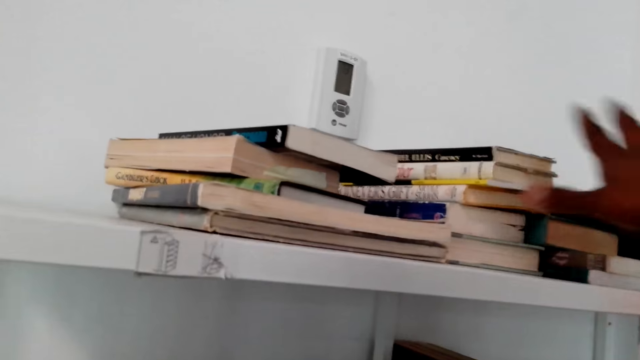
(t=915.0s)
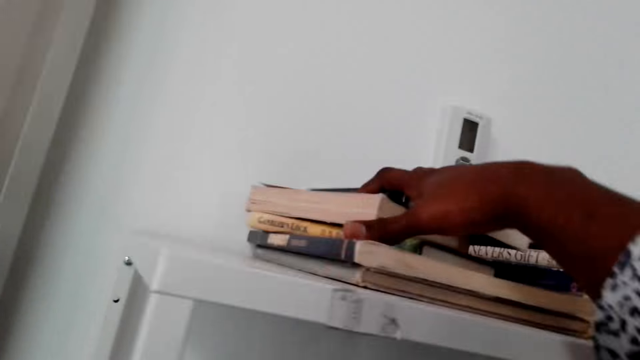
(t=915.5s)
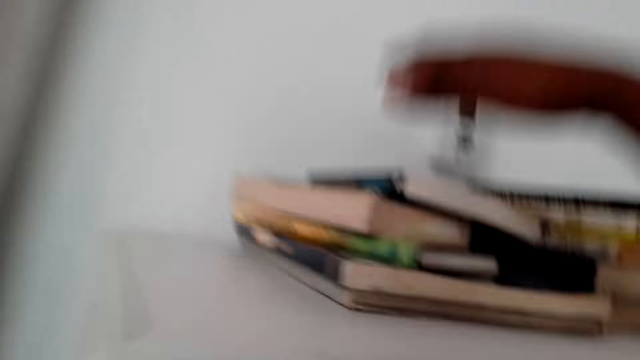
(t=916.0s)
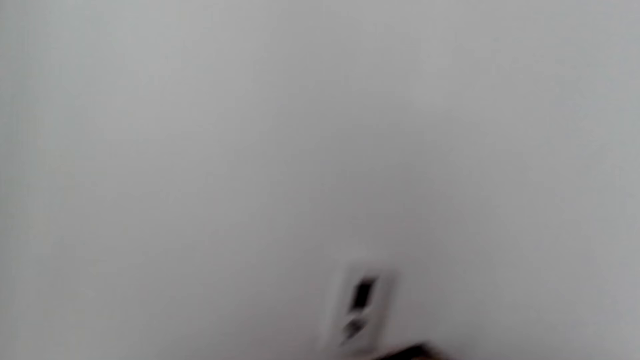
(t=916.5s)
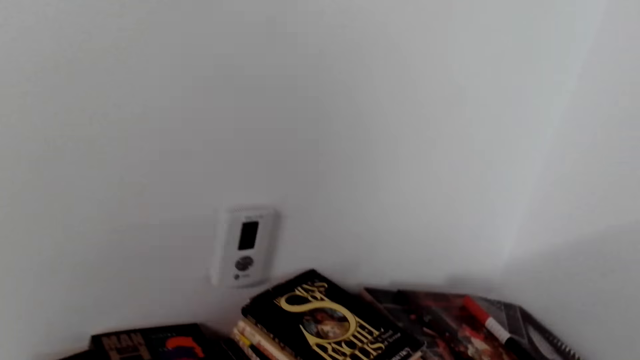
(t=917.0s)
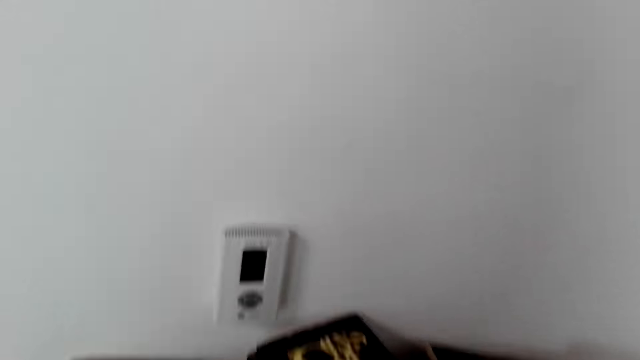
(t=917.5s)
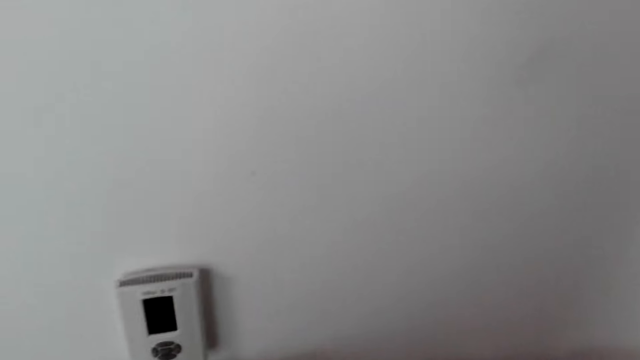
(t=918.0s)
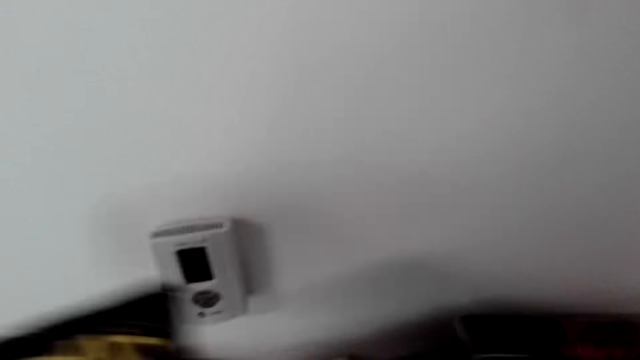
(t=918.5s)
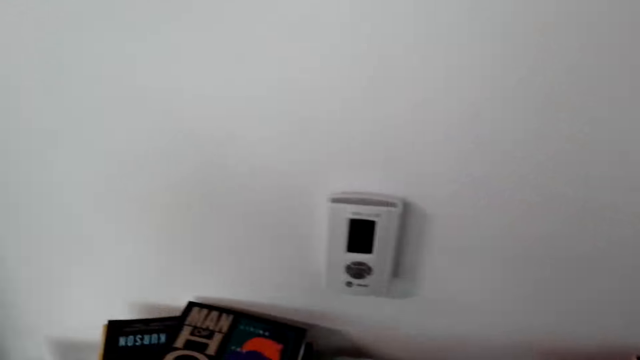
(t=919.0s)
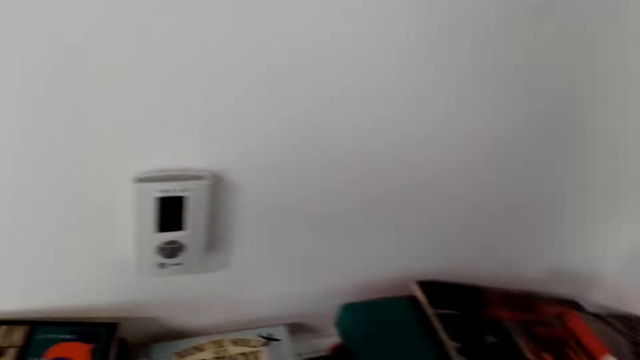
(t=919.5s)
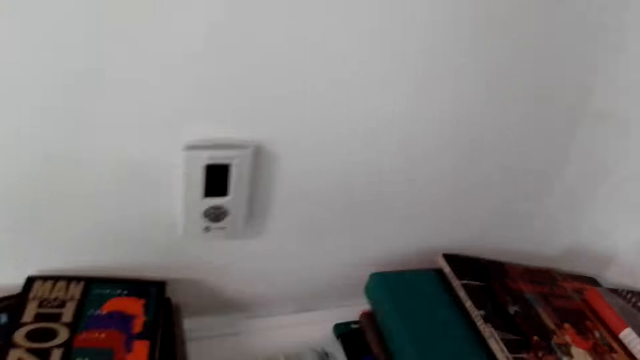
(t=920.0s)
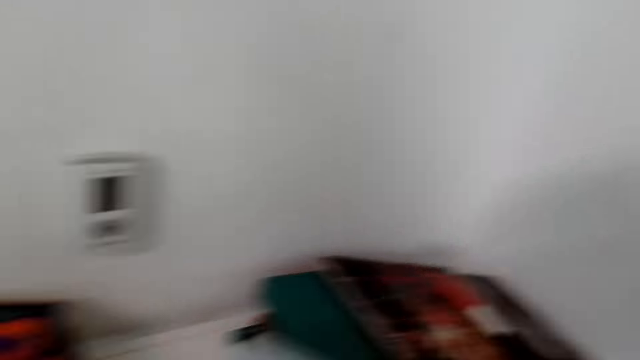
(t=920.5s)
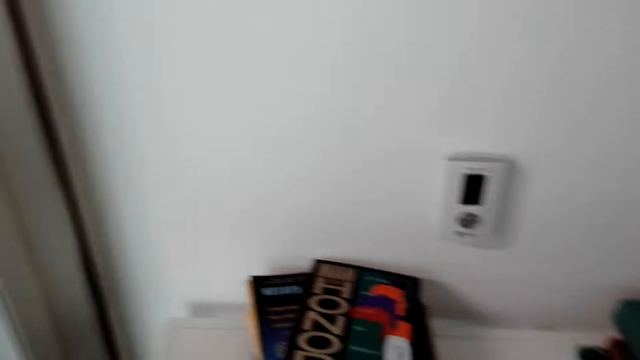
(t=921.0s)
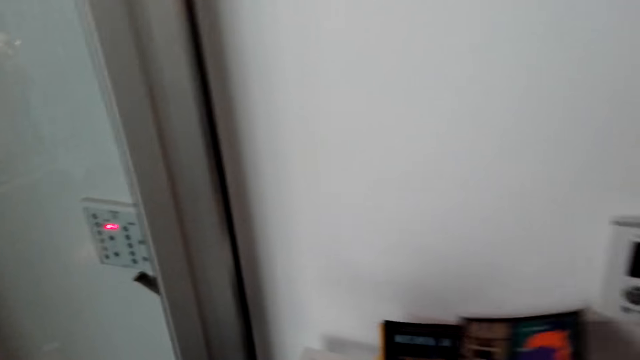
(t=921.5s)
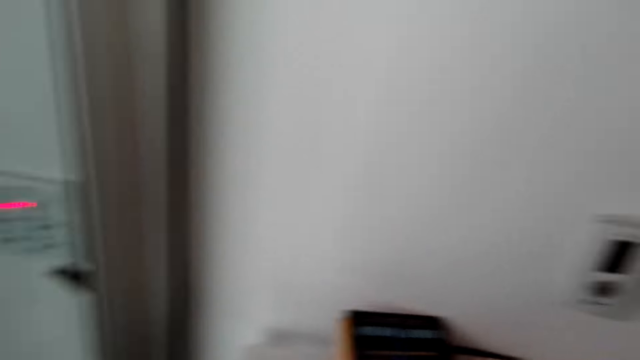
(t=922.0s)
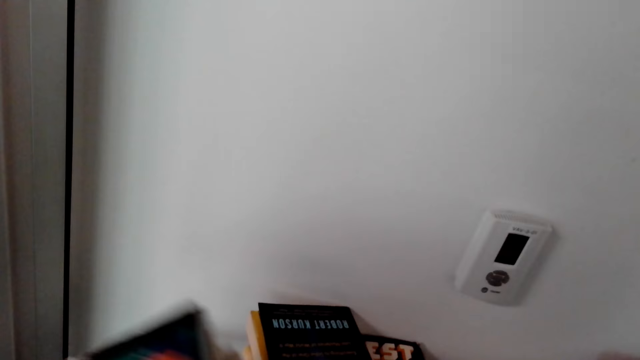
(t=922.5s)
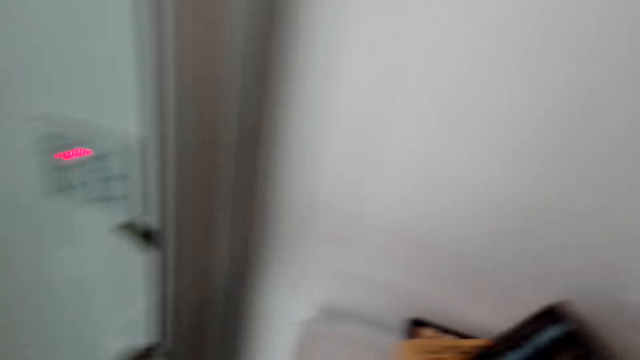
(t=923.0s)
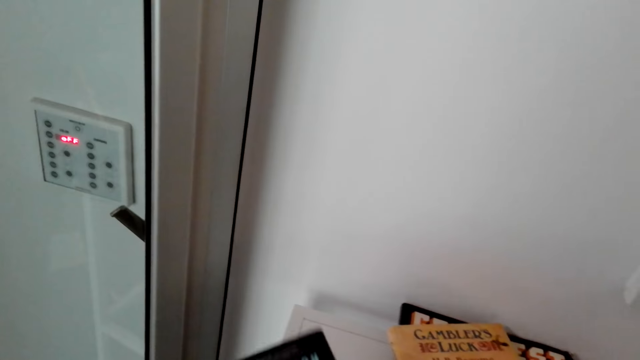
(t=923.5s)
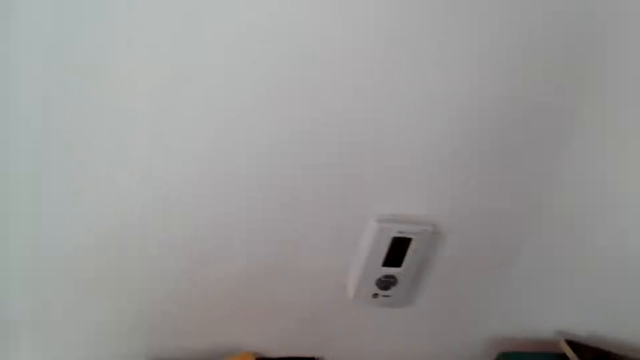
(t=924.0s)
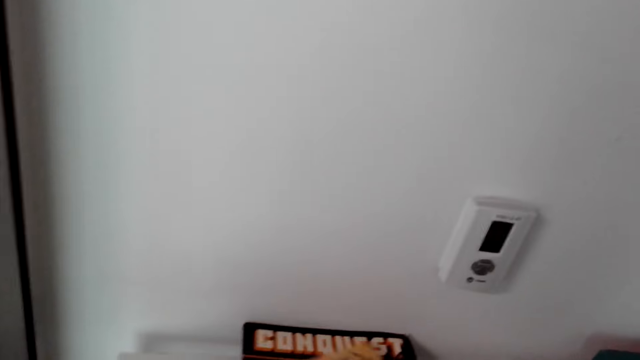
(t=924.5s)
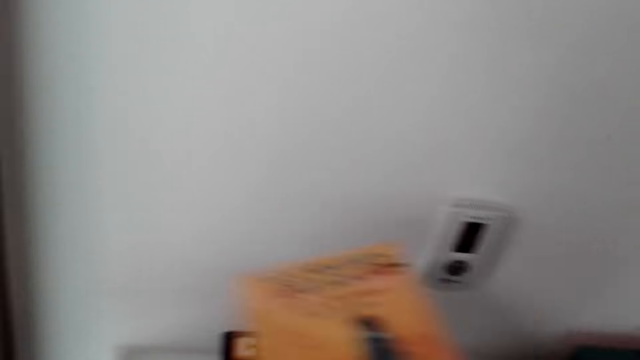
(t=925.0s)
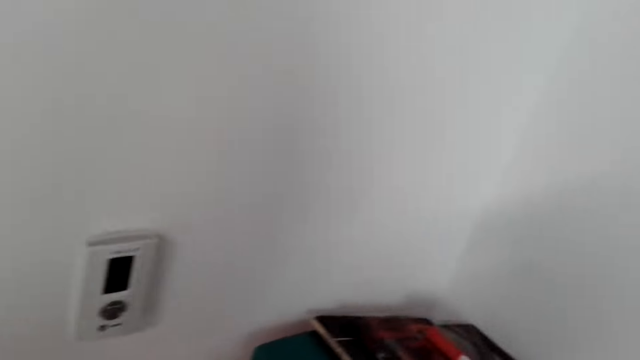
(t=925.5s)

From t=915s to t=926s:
The camera wearer taps on books. He stands up. He collects the books in his hand.

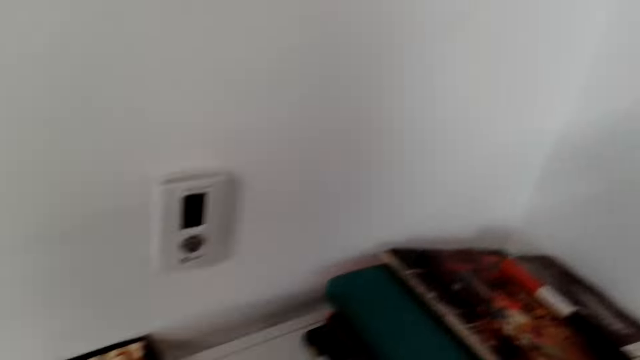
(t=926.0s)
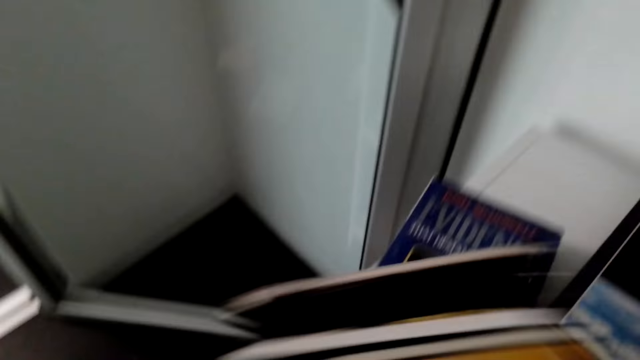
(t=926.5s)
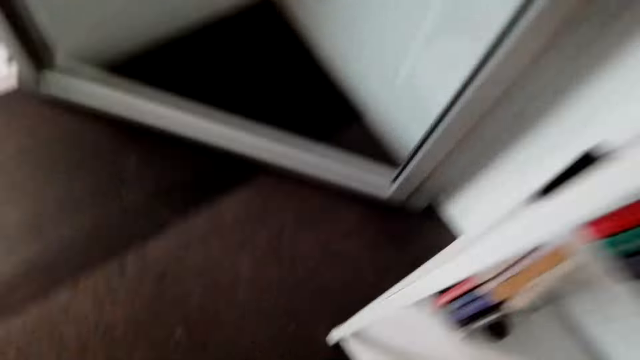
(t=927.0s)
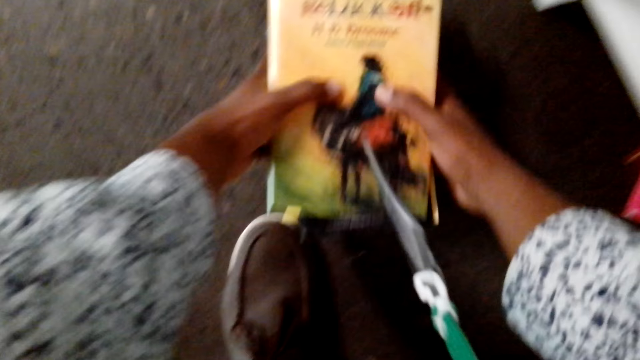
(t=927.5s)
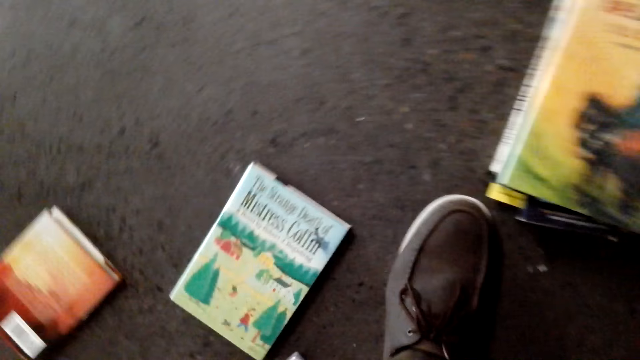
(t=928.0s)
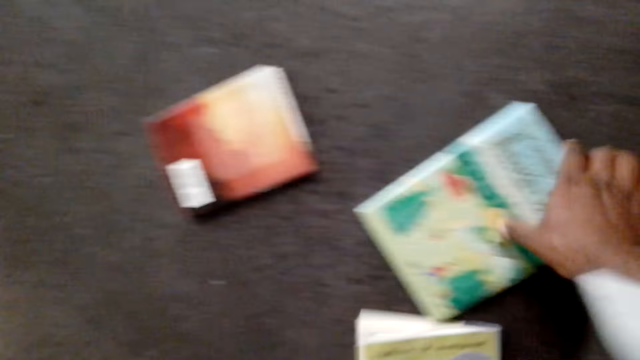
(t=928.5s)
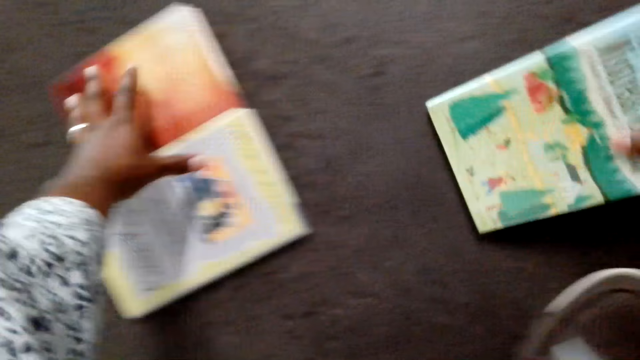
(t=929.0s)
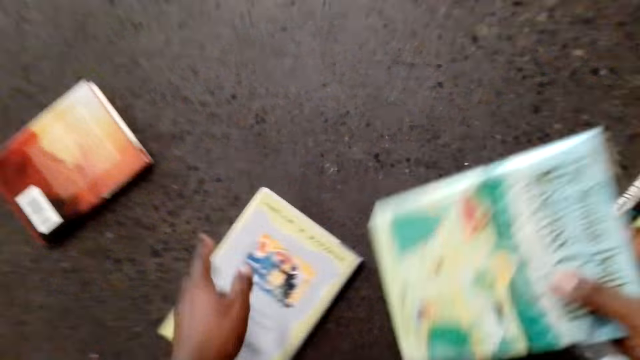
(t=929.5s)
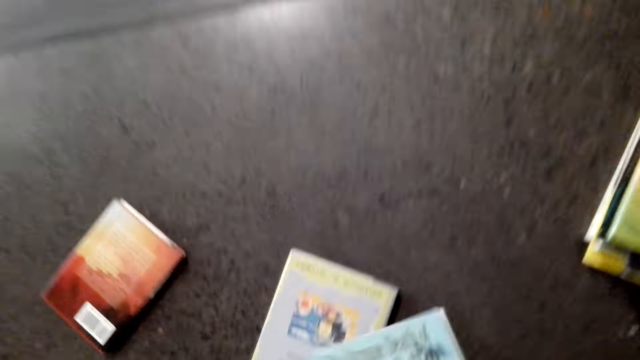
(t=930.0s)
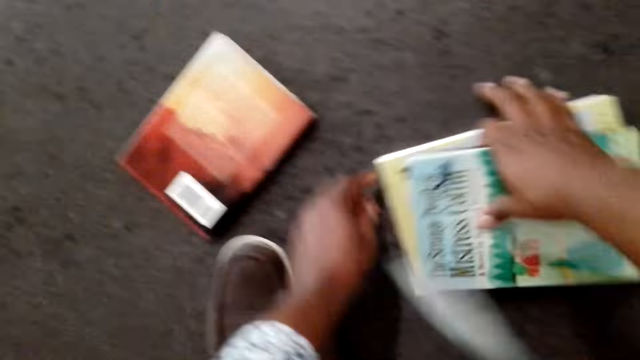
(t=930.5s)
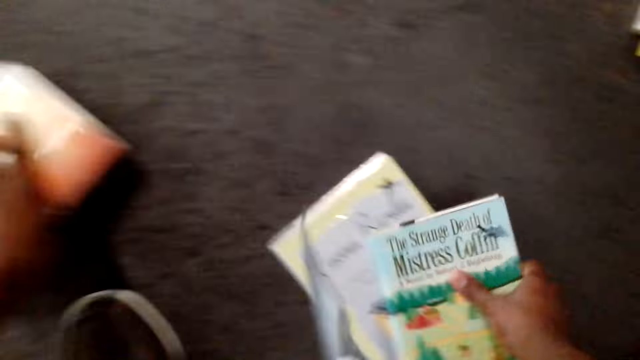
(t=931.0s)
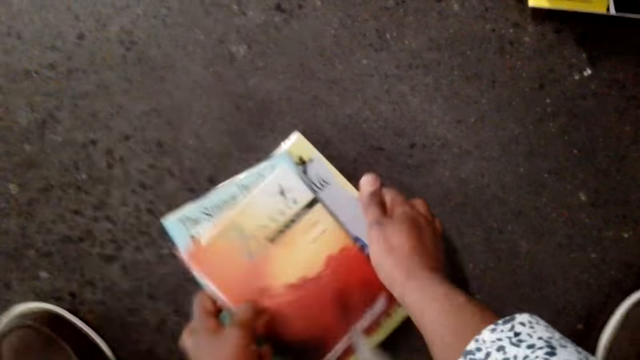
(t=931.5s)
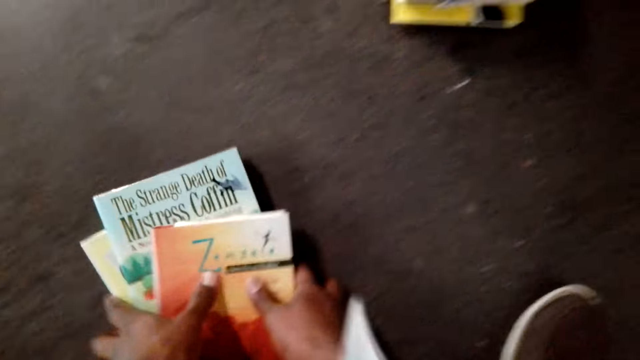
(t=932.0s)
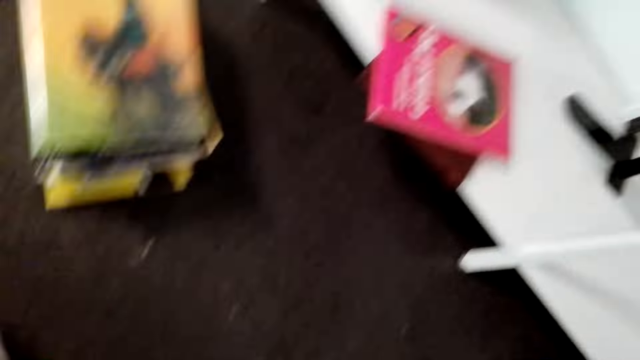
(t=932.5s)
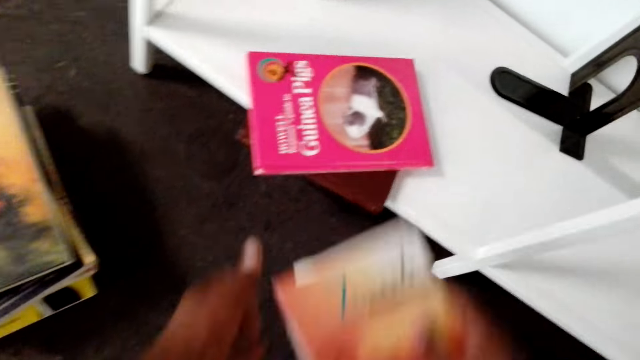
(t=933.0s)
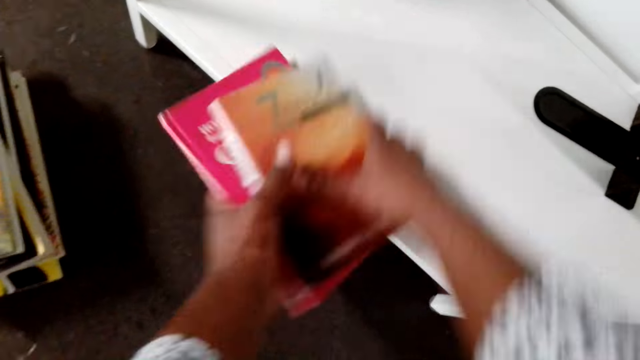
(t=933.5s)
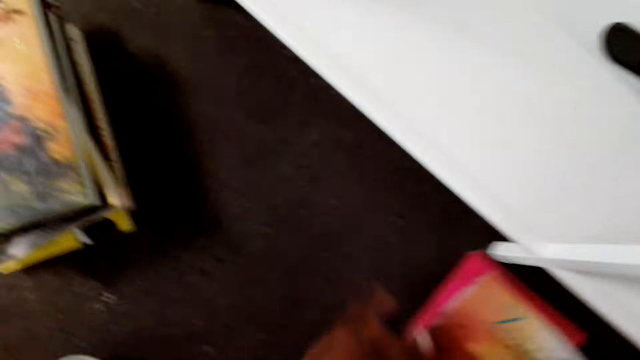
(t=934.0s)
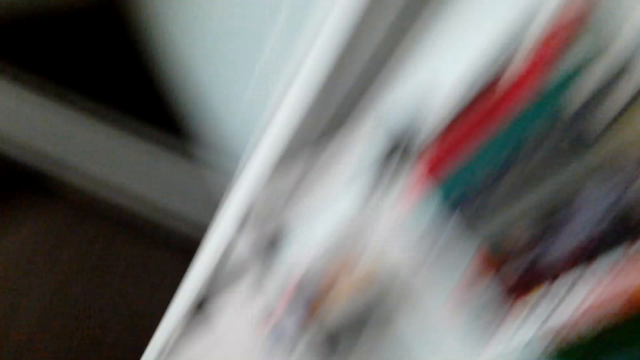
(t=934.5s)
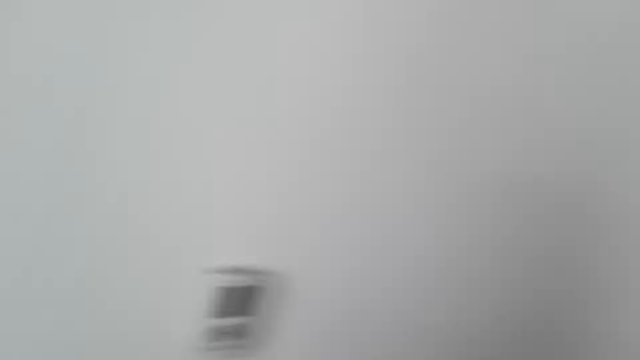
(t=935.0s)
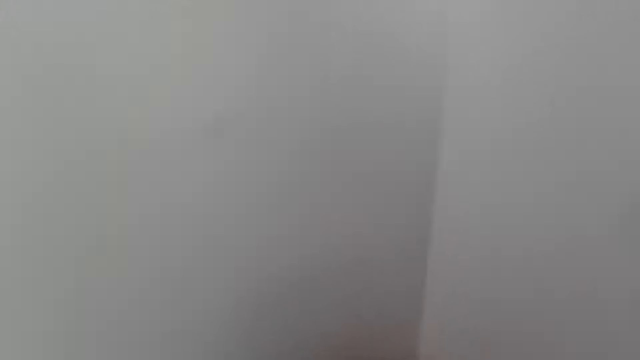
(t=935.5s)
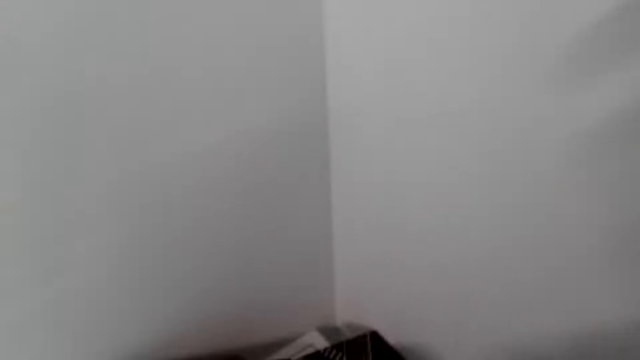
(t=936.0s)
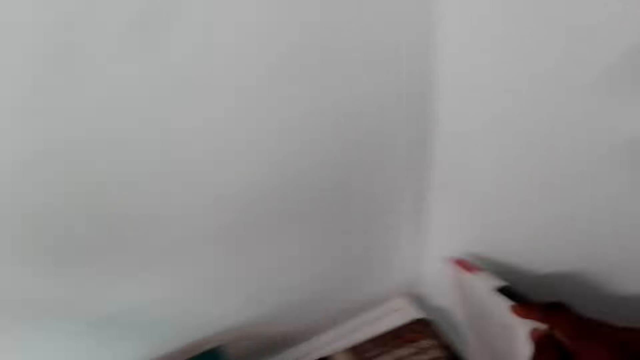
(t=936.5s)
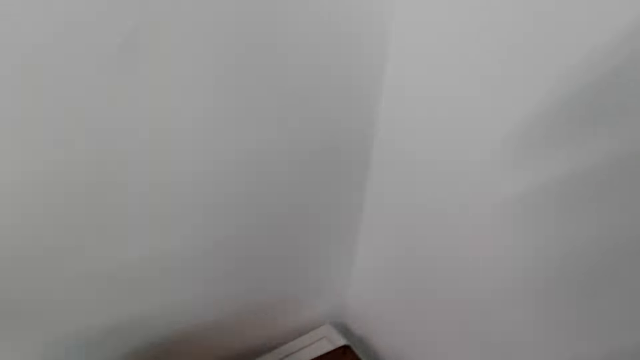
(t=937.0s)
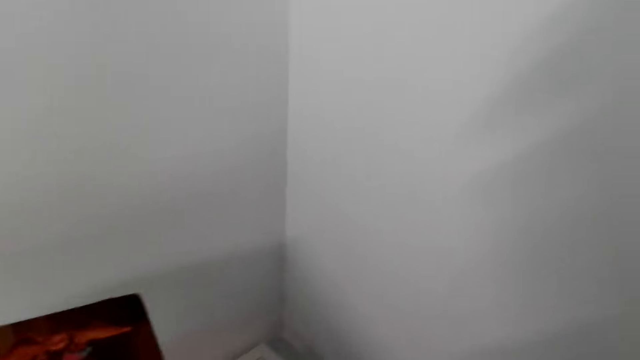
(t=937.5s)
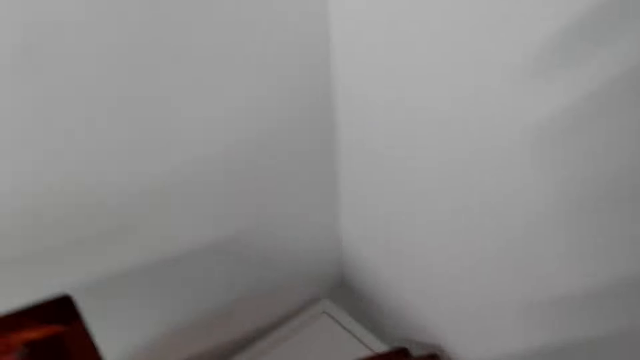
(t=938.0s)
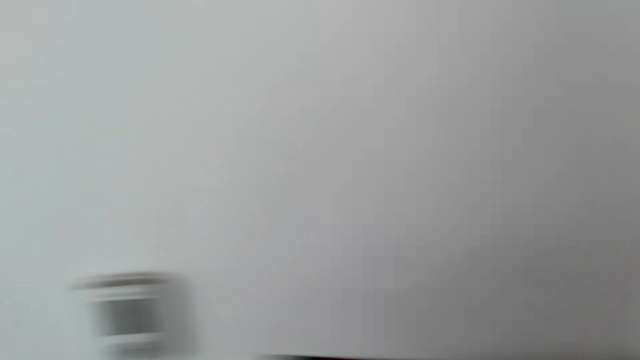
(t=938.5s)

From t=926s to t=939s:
The camera wearer puts books on the floor. They collect the books on the floor. They put the books on the floor. They look around. They collect the books.
